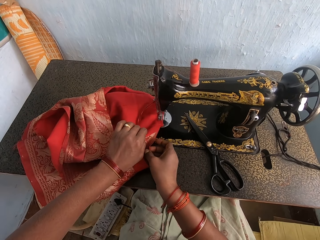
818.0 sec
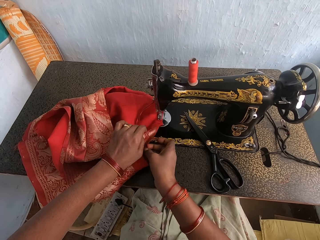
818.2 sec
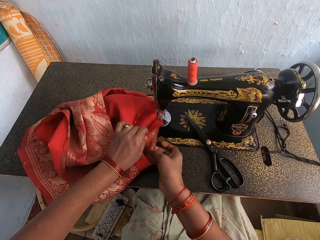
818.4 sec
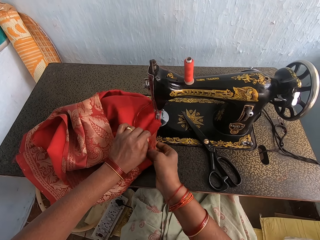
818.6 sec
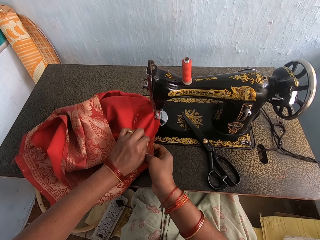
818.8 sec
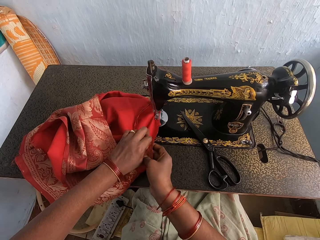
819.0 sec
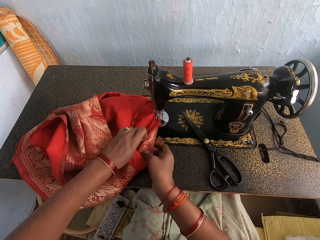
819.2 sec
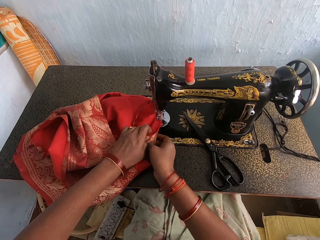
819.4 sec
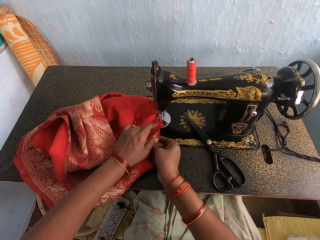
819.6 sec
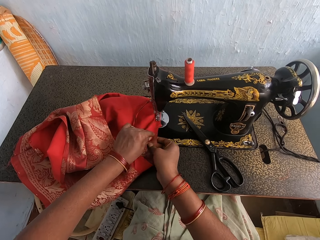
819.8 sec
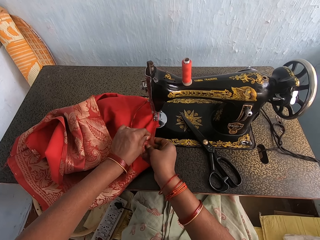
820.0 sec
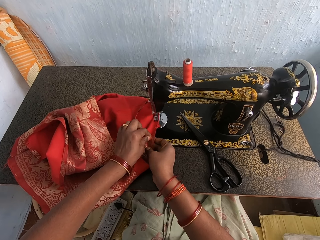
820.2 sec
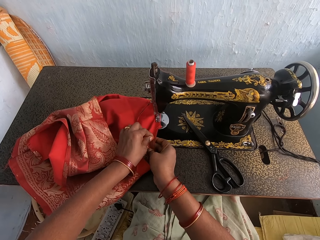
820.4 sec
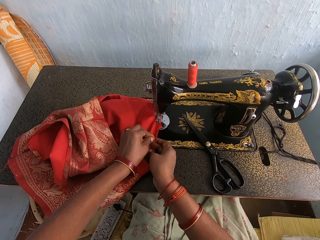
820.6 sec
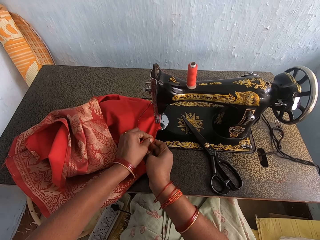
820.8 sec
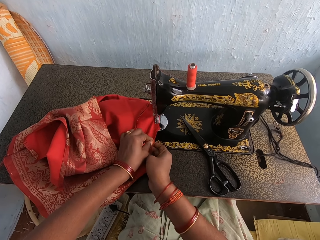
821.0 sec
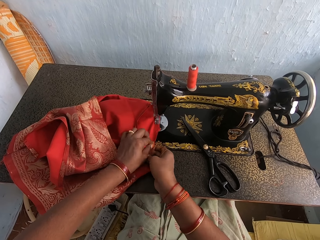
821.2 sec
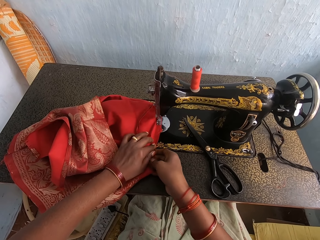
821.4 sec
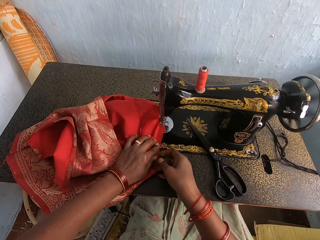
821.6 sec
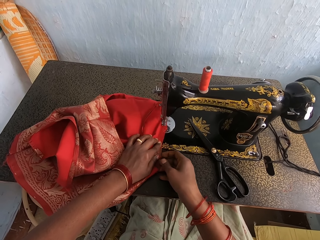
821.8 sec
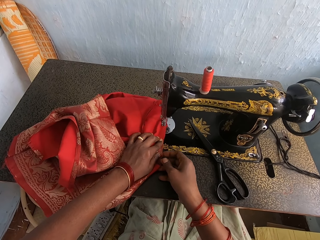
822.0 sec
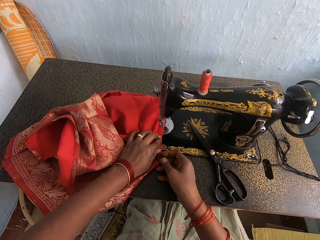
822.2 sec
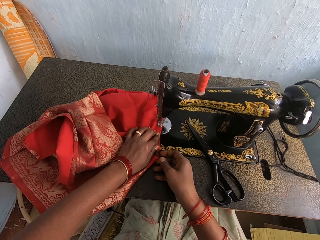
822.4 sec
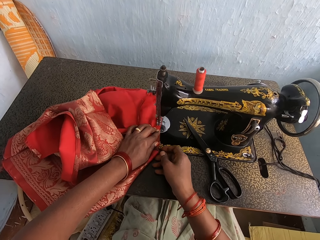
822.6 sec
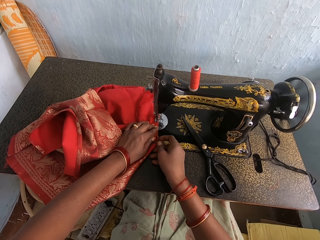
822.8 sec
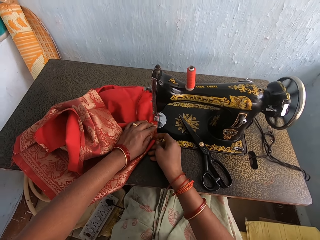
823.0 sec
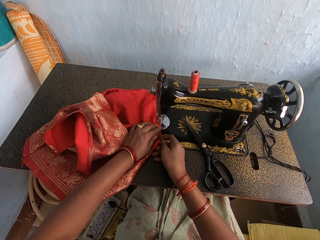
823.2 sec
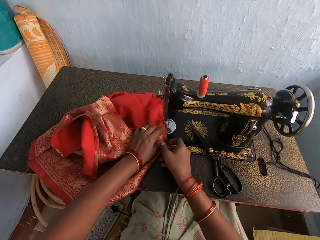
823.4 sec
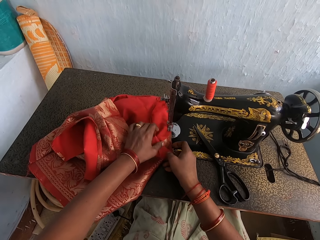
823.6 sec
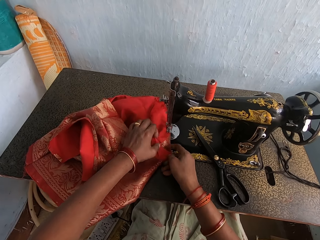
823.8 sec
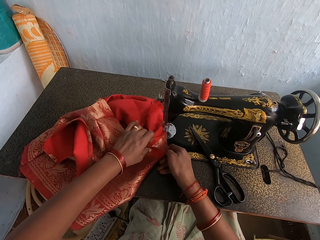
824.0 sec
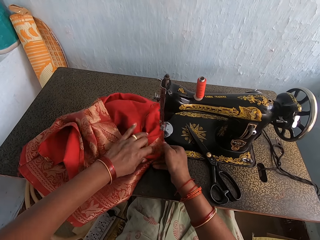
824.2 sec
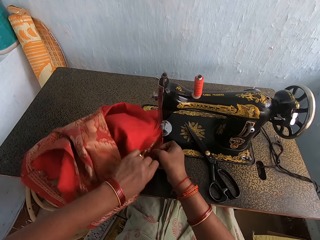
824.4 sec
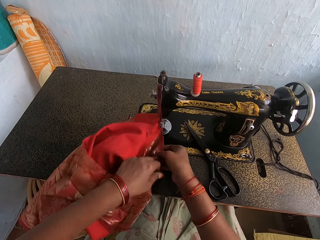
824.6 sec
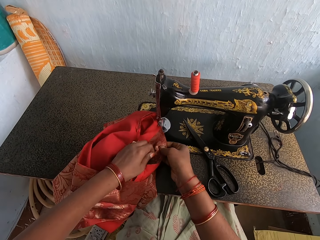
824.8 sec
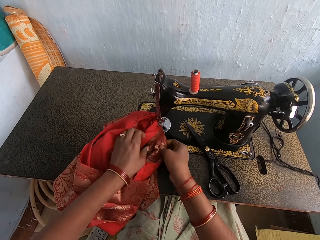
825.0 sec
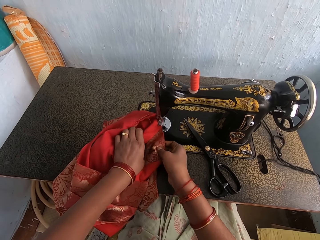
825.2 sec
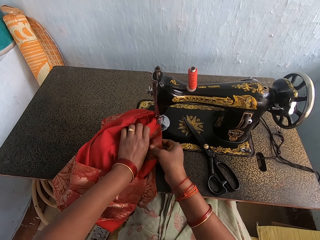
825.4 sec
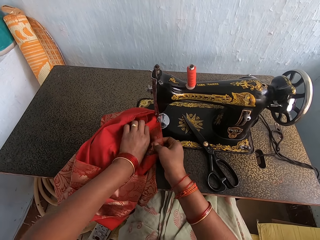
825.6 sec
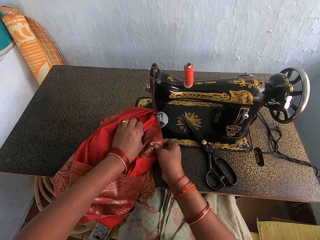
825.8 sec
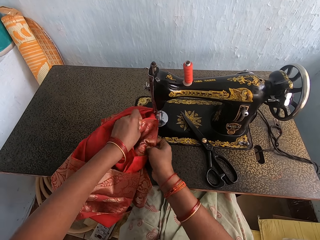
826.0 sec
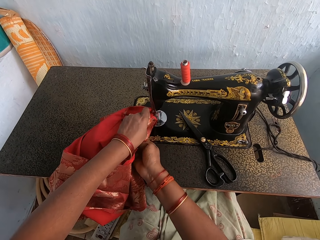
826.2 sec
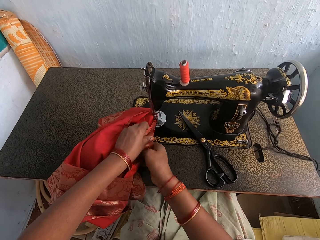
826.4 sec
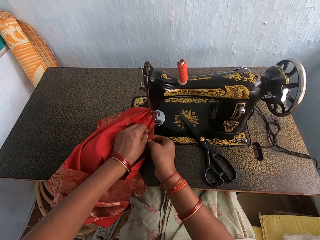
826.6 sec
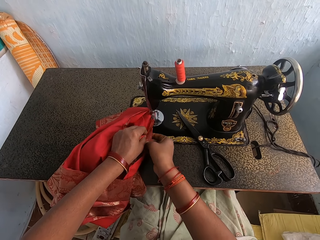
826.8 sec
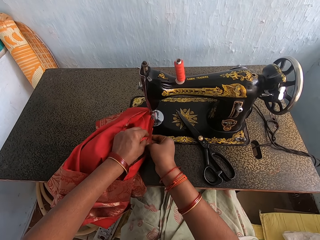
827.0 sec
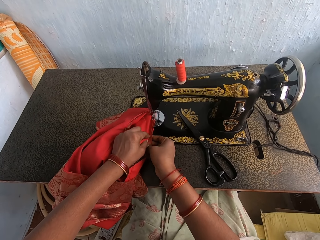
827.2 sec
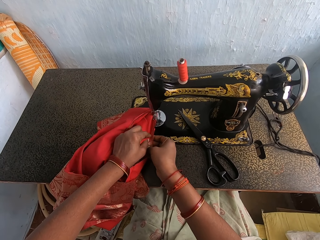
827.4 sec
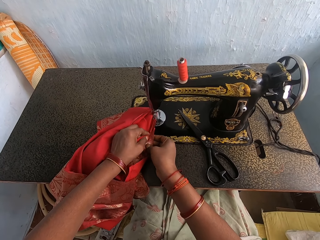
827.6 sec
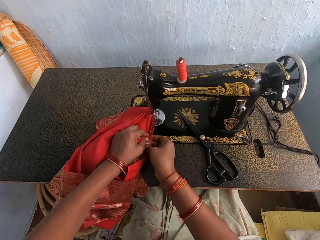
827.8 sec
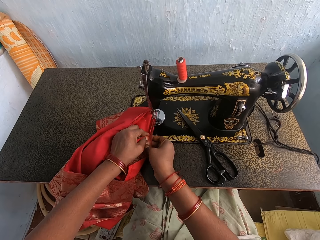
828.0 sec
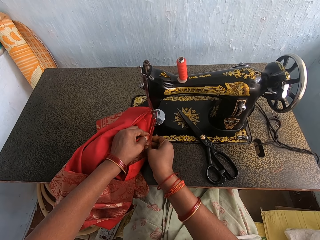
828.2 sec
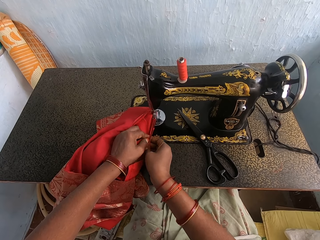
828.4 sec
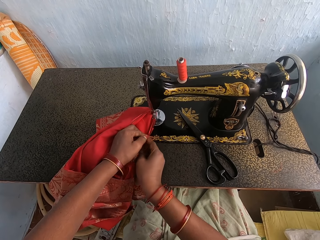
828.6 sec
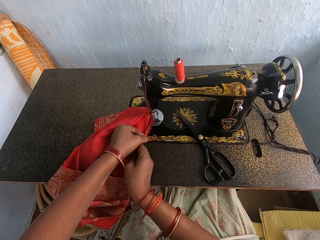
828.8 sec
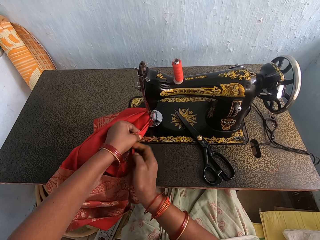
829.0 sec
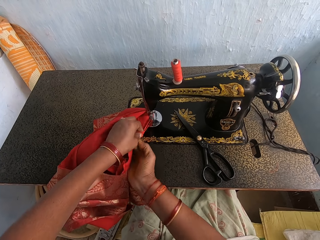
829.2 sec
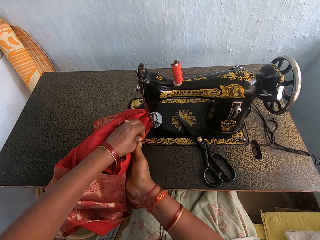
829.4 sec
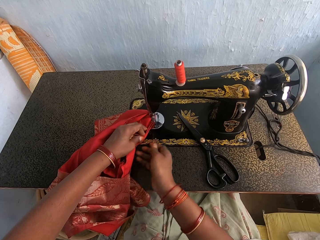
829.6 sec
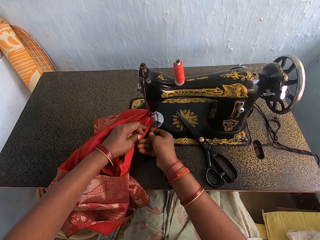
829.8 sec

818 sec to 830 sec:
The camera wearer adjusts the fabric. They sew the fabric with the sewing machine. They adjust a machine. They adjust the fabric. They join cloth.

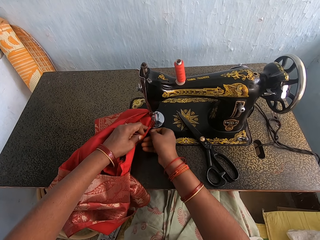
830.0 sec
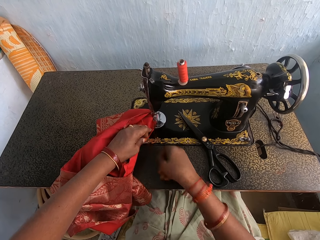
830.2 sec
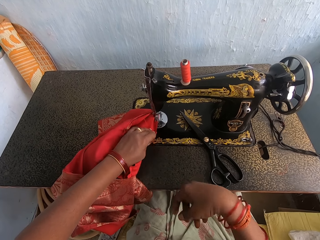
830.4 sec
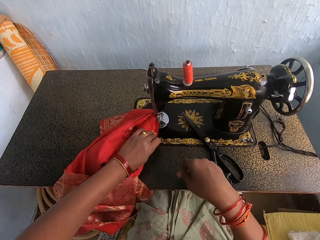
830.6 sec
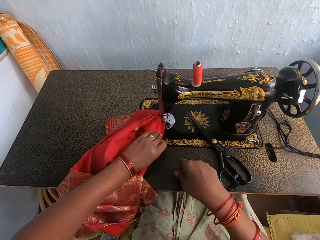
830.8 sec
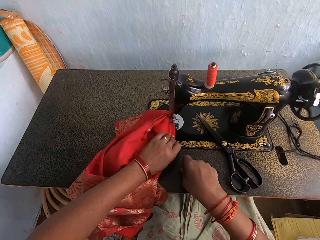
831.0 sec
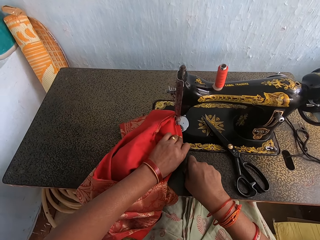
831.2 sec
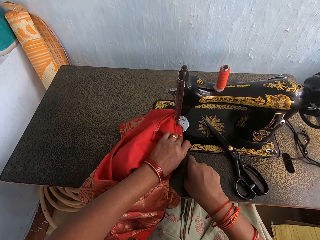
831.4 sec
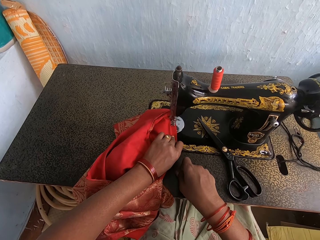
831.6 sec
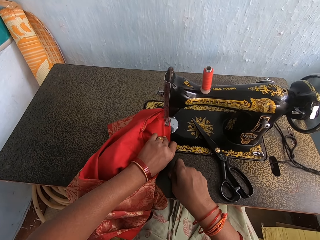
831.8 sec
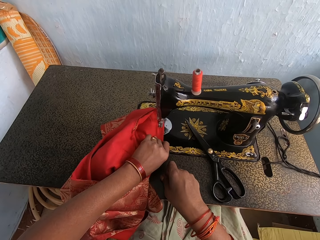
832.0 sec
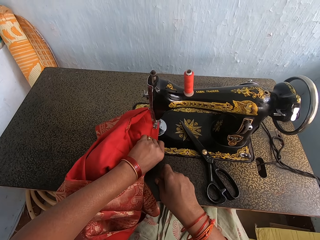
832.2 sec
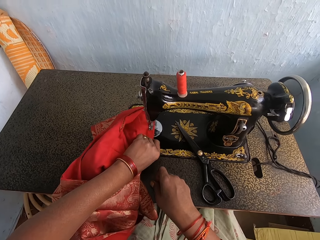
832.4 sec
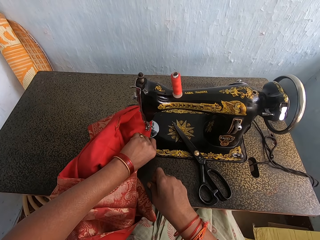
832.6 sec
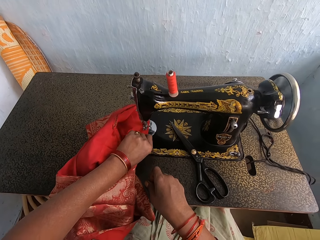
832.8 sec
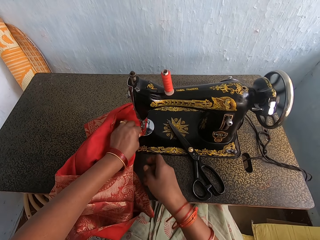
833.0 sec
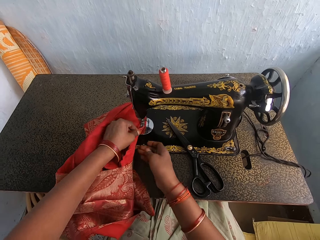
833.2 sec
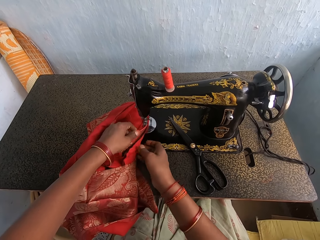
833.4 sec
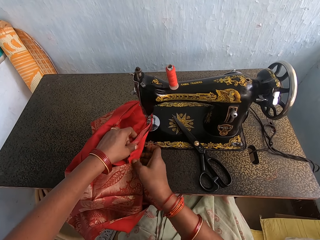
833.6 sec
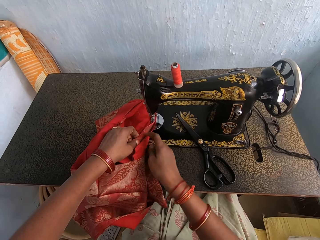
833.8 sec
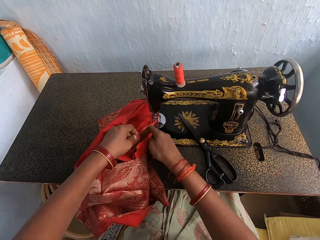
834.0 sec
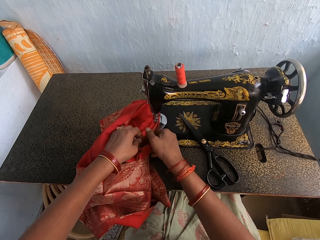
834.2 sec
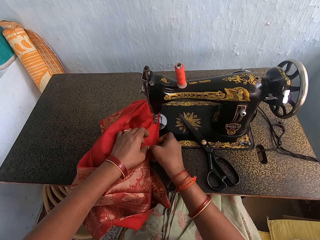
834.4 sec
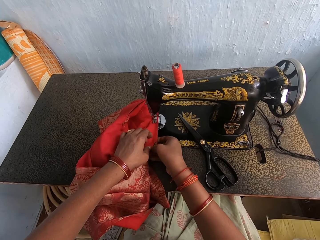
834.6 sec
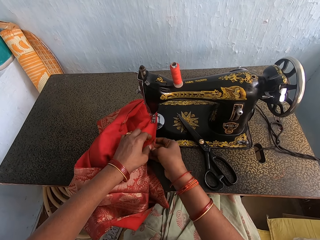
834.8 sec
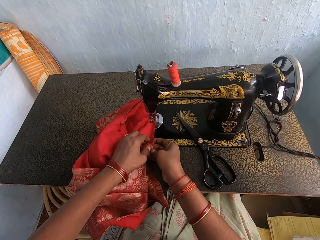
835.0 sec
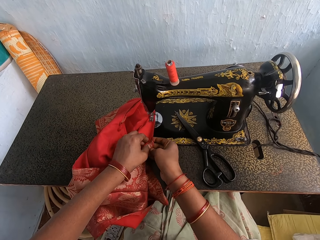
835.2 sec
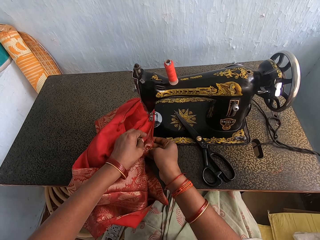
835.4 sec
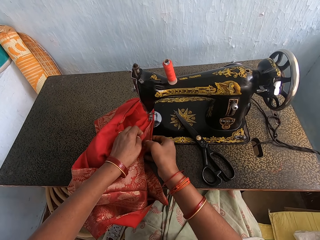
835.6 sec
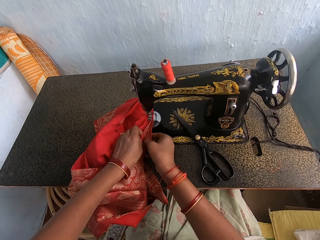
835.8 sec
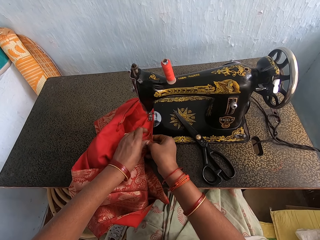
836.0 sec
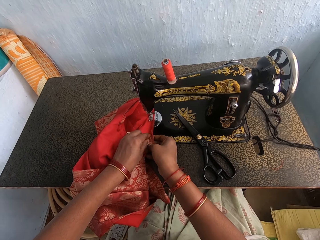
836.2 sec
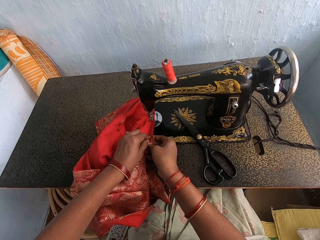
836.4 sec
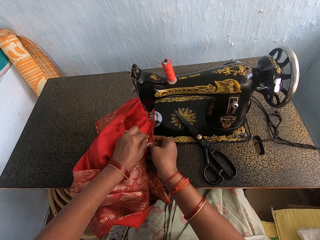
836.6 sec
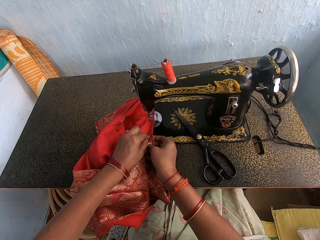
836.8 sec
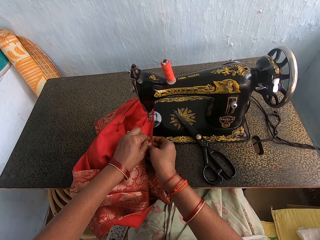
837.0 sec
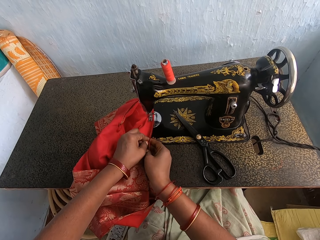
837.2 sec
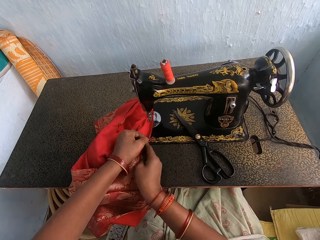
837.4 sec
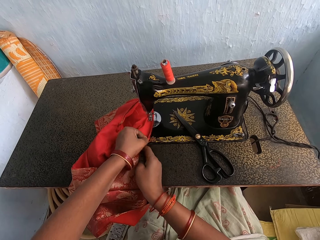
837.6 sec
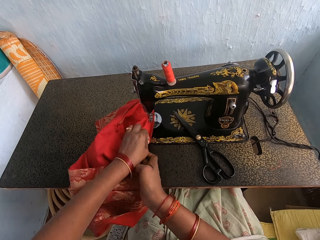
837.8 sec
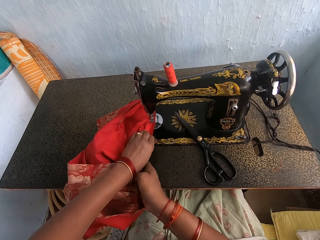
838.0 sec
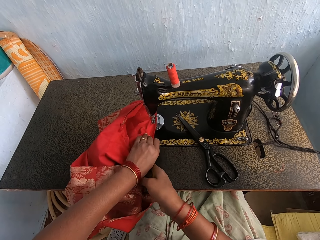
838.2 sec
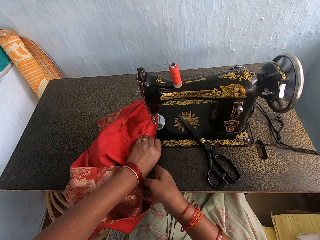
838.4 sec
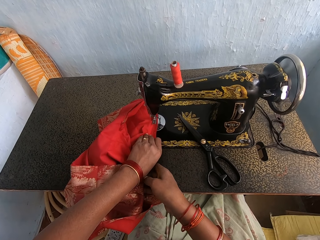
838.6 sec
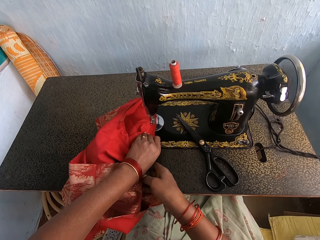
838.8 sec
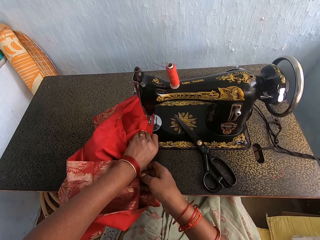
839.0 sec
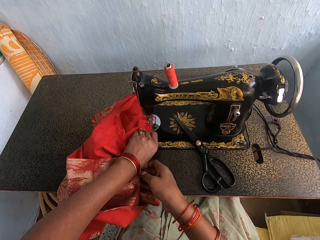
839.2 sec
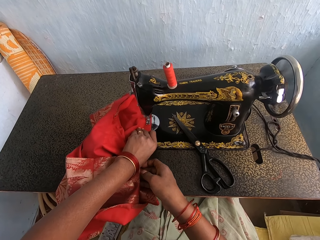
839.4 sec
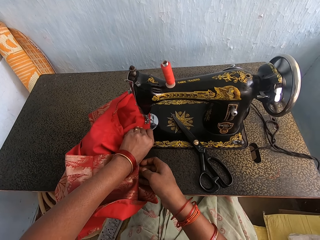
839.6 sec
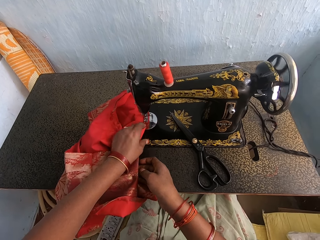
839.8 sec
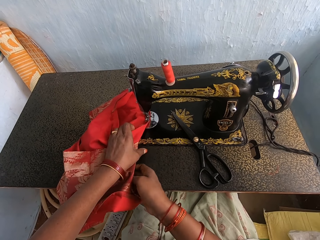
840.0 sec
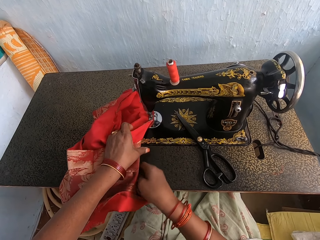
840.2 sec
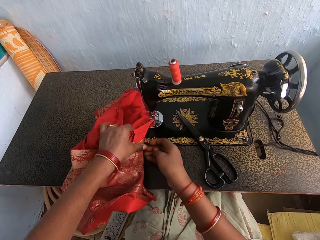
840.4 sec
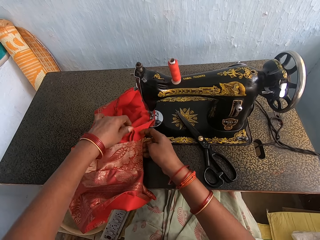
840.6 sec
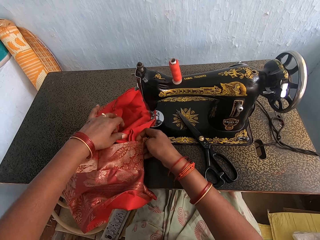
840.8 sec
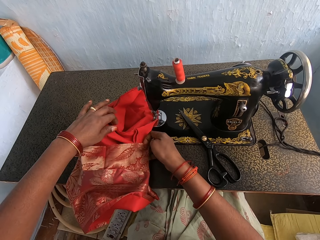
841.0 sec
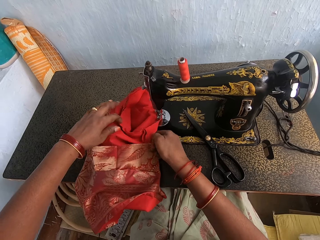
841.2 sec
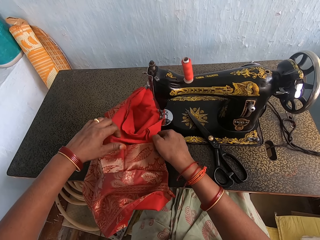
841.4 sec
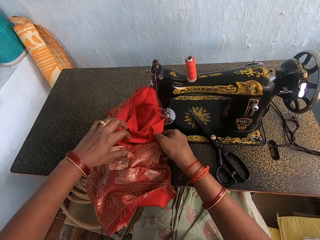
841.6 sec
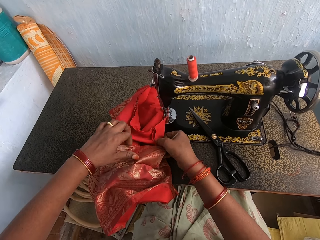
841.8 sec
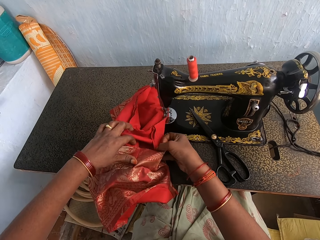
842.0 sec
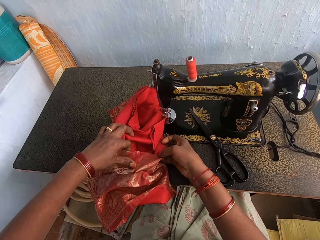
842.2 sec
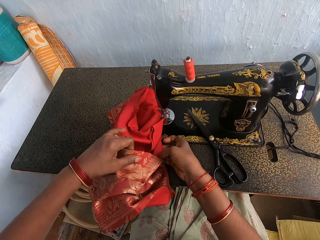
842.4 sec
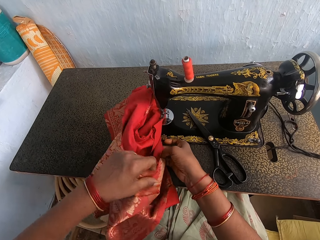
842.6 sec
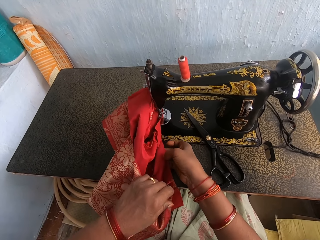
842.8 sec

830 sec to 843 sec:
The camera wearer sews cloth with a sewing machine. They align the cloth. They join the cloth. They sew the cloth with the sewing machine. They touch the cloth.
